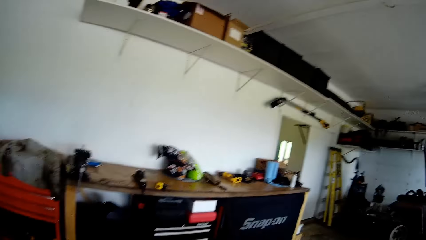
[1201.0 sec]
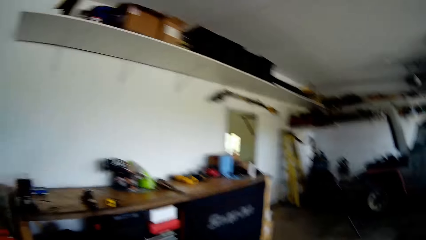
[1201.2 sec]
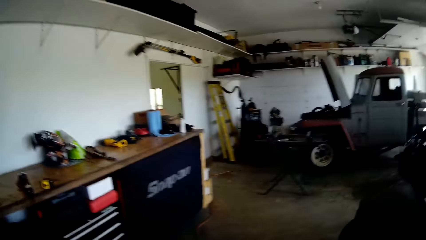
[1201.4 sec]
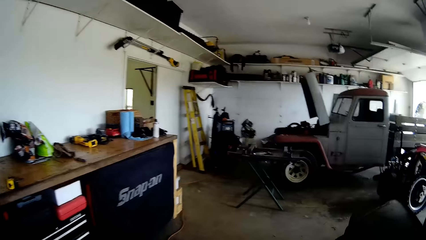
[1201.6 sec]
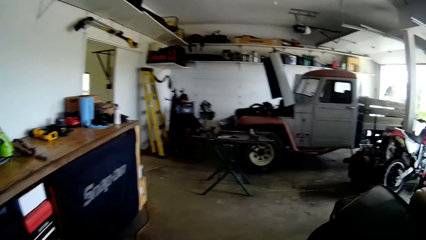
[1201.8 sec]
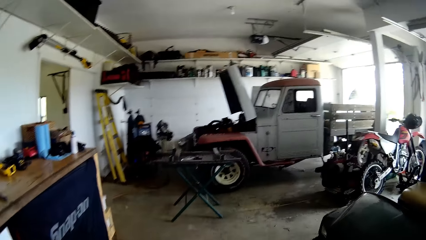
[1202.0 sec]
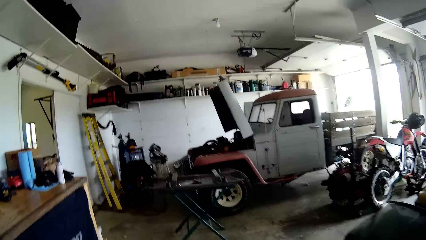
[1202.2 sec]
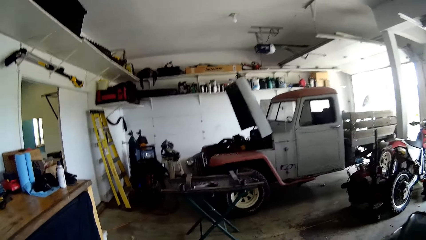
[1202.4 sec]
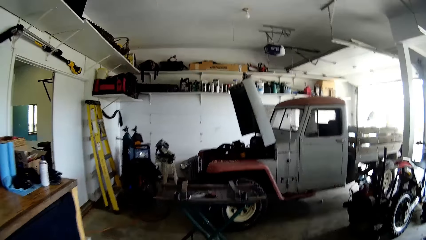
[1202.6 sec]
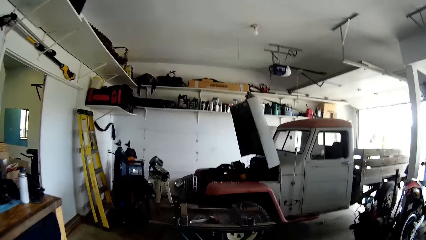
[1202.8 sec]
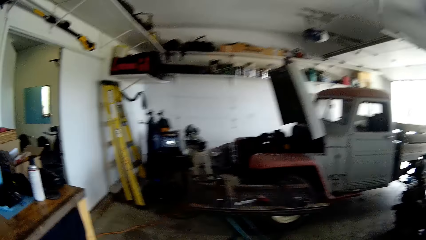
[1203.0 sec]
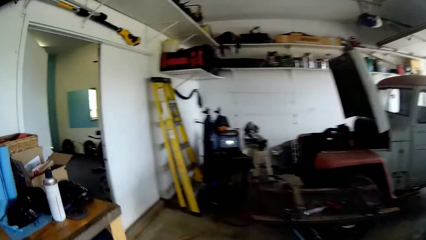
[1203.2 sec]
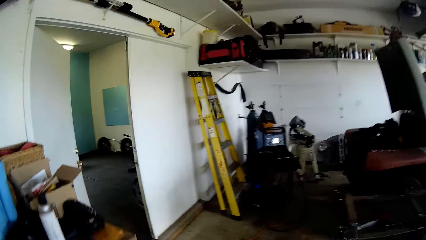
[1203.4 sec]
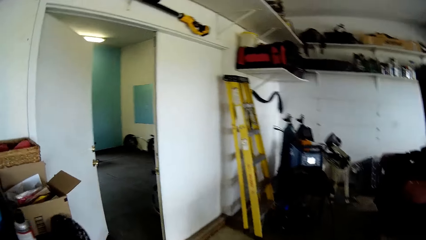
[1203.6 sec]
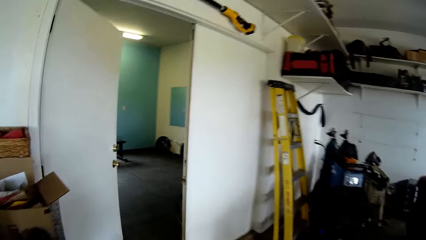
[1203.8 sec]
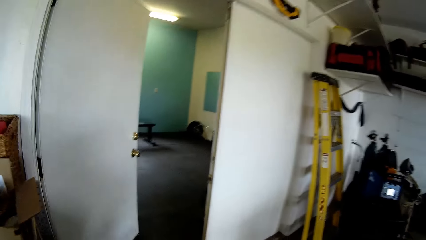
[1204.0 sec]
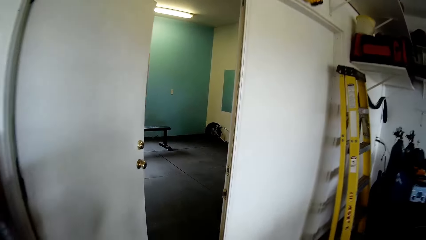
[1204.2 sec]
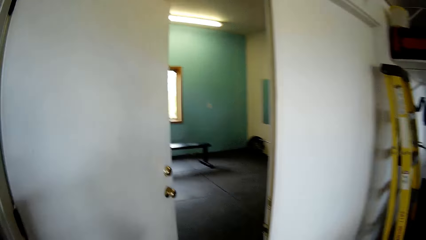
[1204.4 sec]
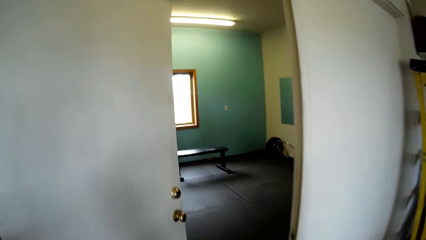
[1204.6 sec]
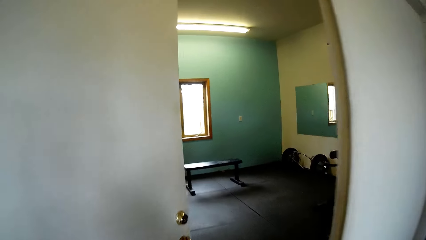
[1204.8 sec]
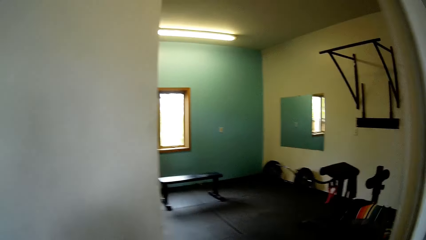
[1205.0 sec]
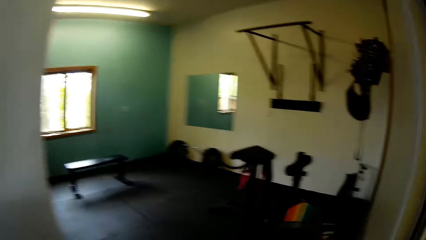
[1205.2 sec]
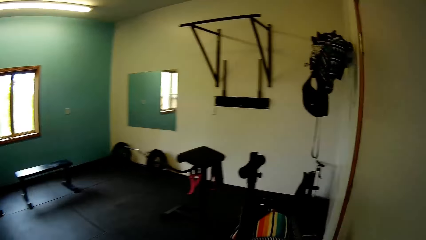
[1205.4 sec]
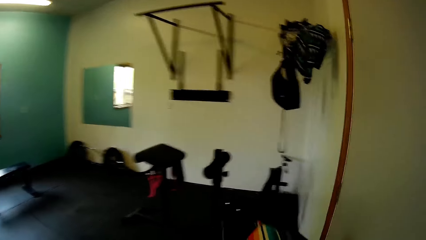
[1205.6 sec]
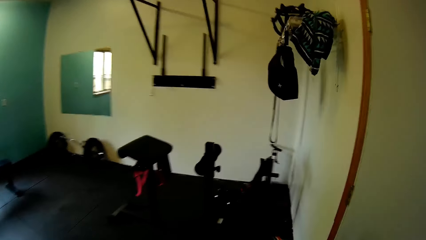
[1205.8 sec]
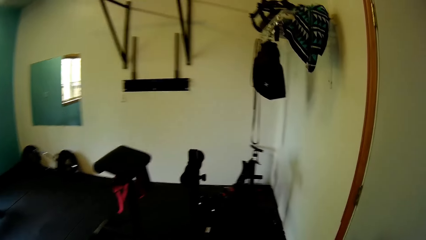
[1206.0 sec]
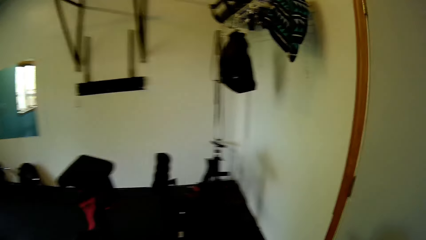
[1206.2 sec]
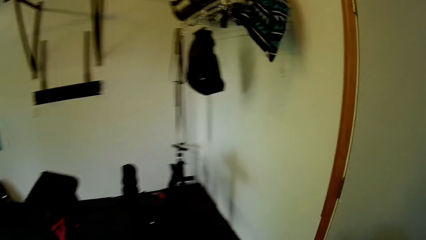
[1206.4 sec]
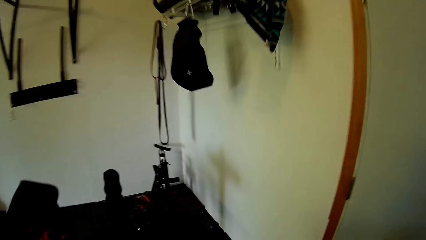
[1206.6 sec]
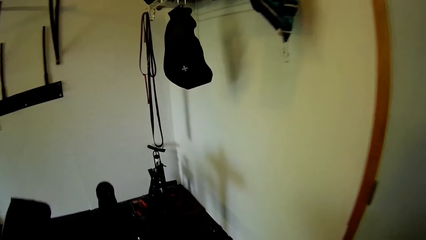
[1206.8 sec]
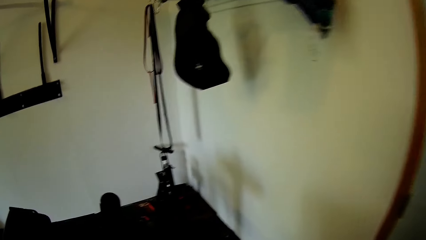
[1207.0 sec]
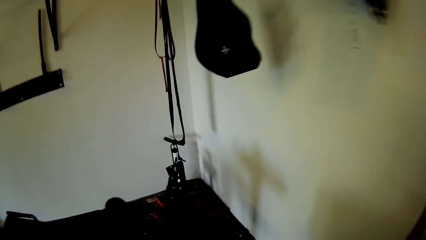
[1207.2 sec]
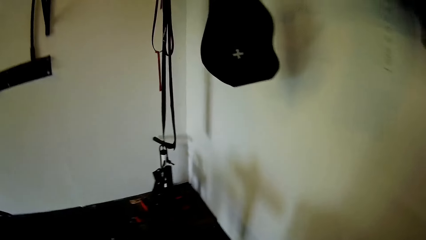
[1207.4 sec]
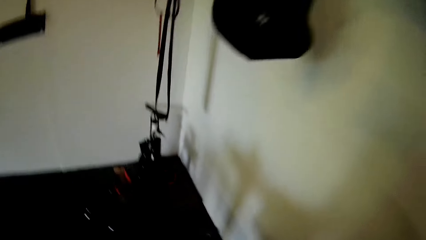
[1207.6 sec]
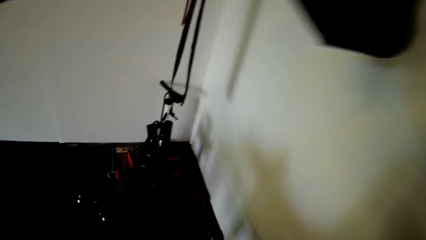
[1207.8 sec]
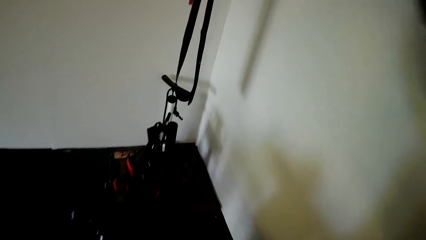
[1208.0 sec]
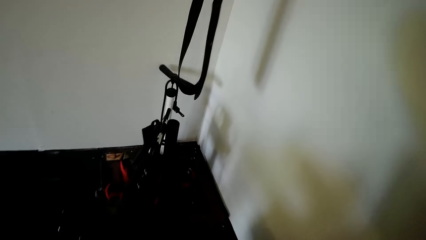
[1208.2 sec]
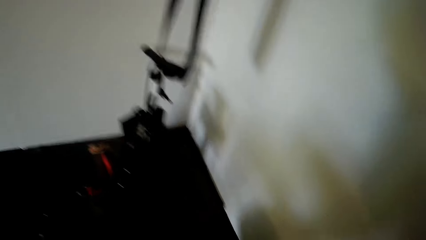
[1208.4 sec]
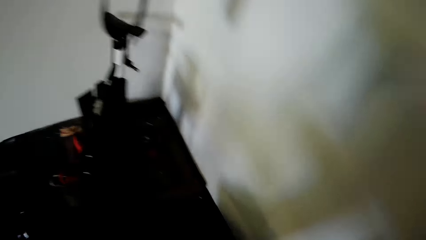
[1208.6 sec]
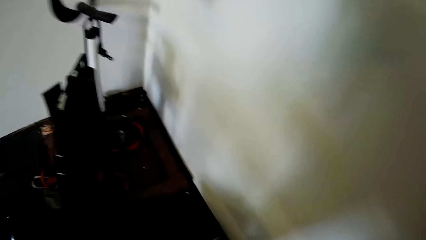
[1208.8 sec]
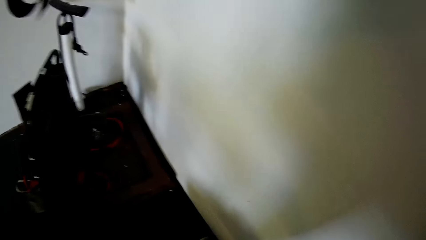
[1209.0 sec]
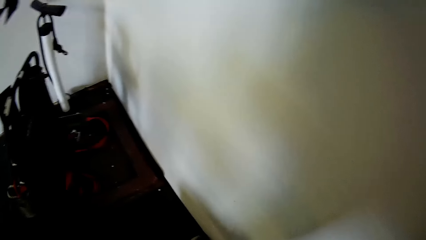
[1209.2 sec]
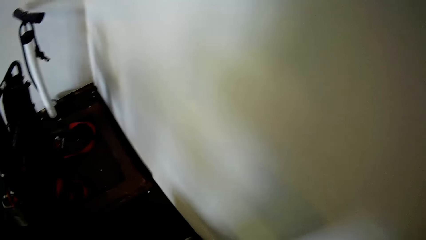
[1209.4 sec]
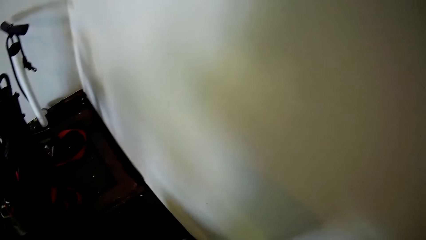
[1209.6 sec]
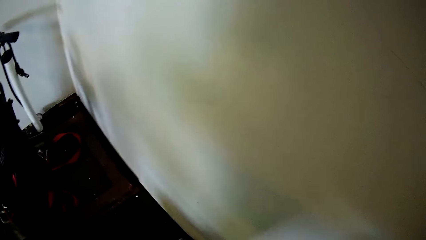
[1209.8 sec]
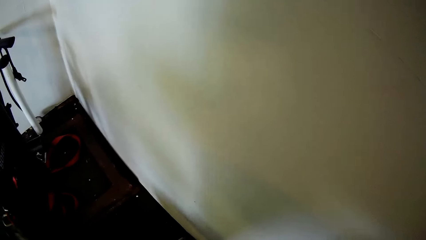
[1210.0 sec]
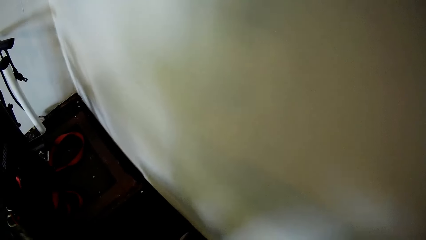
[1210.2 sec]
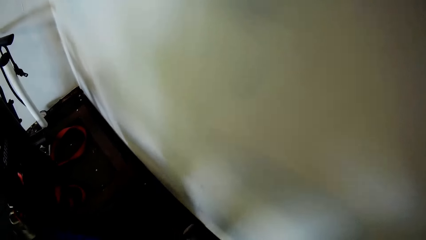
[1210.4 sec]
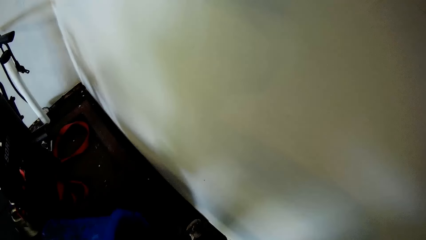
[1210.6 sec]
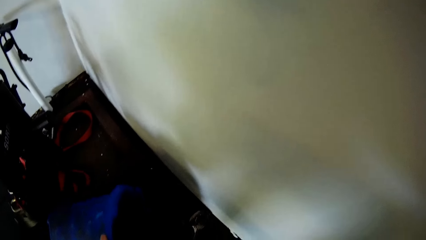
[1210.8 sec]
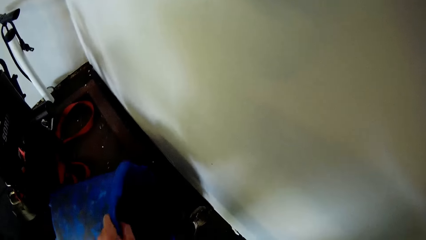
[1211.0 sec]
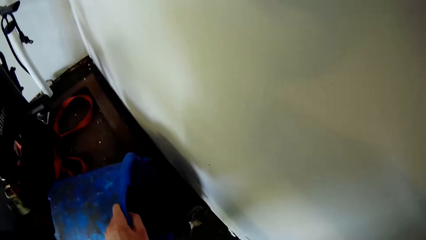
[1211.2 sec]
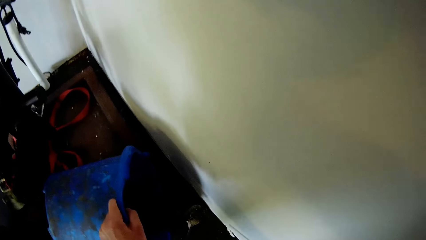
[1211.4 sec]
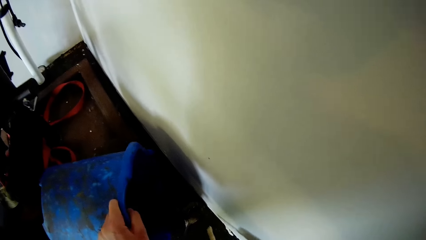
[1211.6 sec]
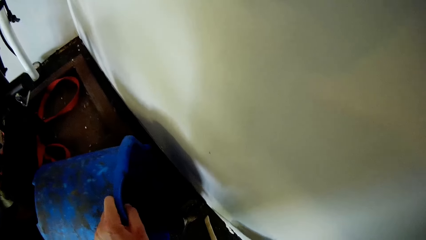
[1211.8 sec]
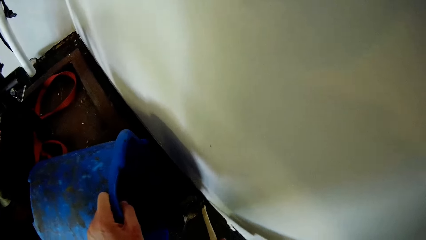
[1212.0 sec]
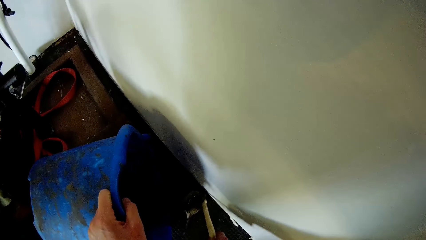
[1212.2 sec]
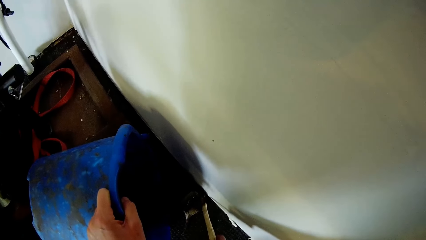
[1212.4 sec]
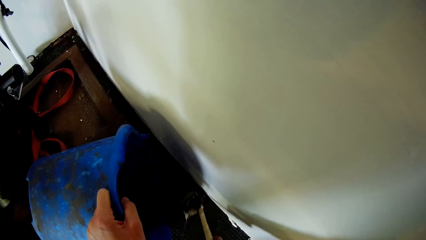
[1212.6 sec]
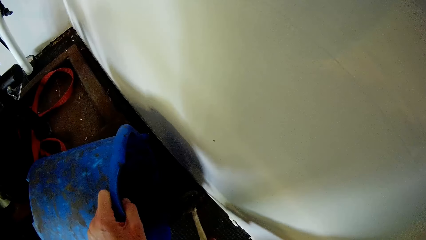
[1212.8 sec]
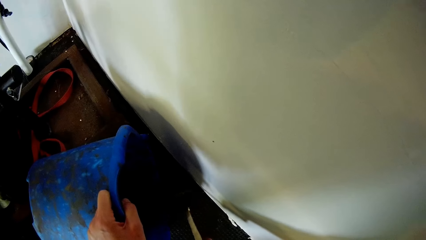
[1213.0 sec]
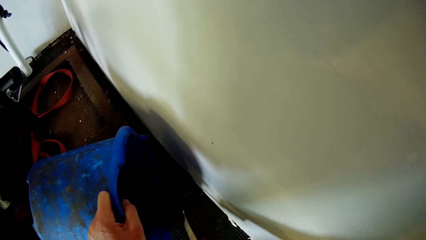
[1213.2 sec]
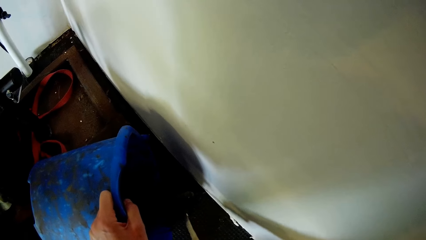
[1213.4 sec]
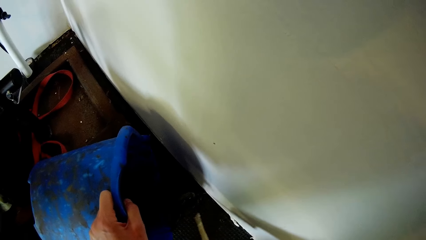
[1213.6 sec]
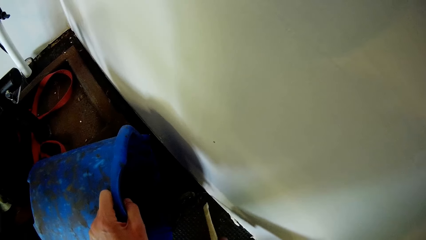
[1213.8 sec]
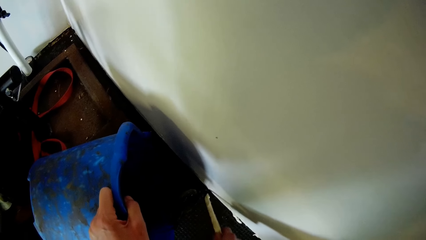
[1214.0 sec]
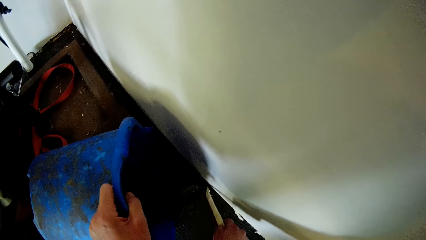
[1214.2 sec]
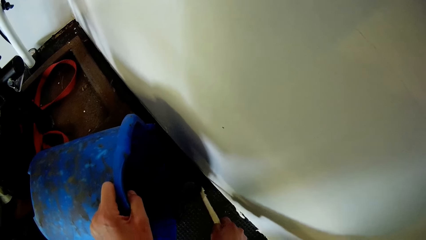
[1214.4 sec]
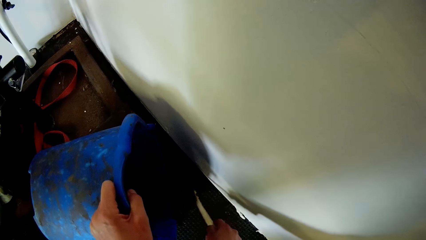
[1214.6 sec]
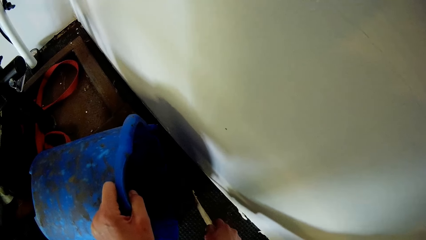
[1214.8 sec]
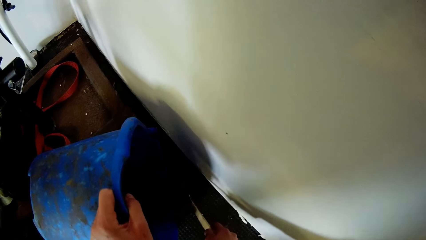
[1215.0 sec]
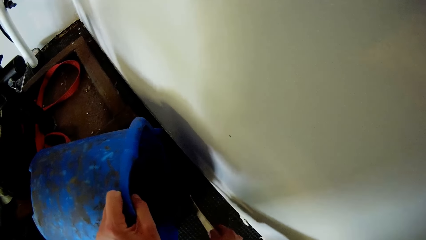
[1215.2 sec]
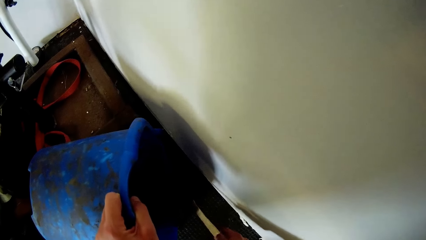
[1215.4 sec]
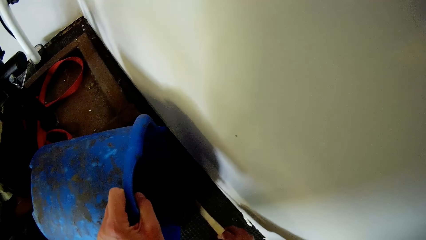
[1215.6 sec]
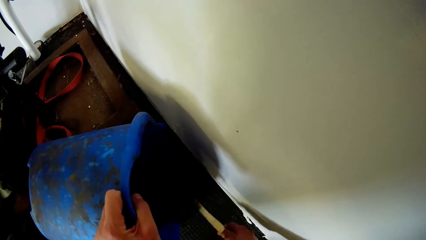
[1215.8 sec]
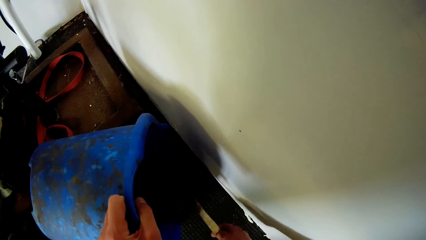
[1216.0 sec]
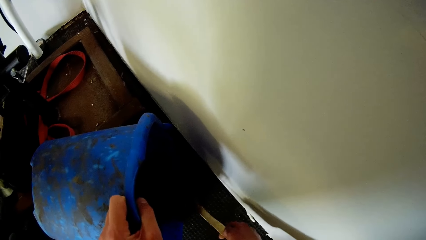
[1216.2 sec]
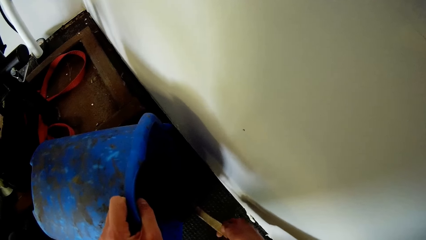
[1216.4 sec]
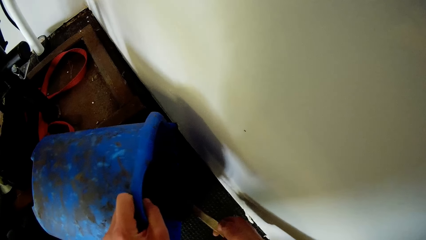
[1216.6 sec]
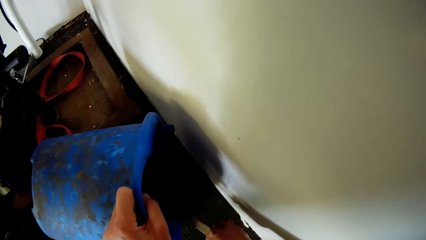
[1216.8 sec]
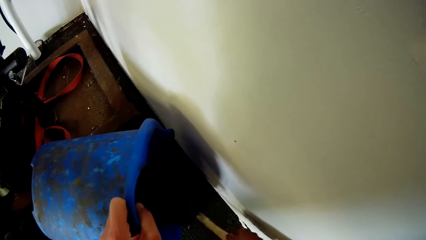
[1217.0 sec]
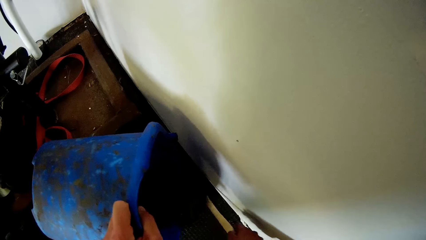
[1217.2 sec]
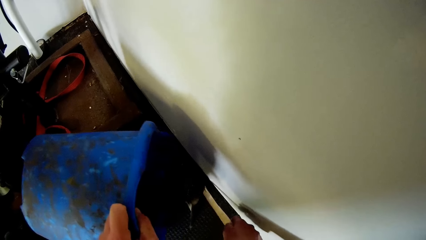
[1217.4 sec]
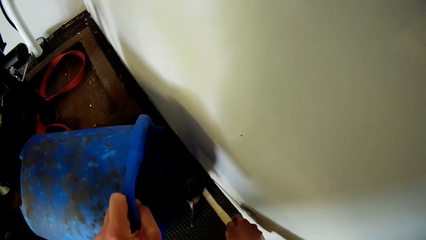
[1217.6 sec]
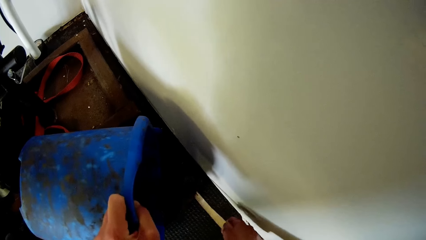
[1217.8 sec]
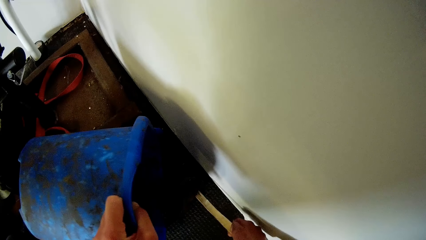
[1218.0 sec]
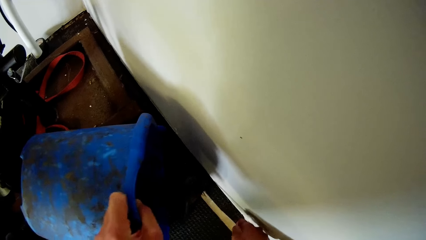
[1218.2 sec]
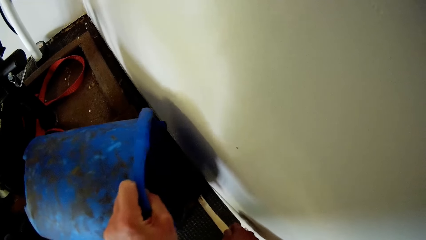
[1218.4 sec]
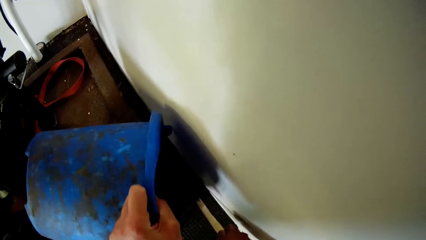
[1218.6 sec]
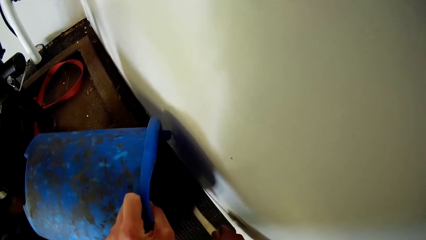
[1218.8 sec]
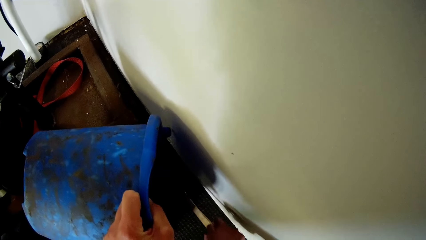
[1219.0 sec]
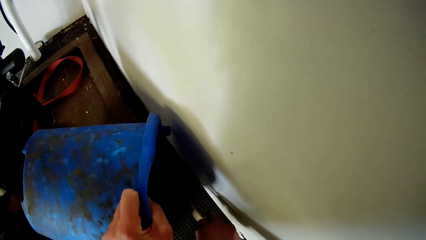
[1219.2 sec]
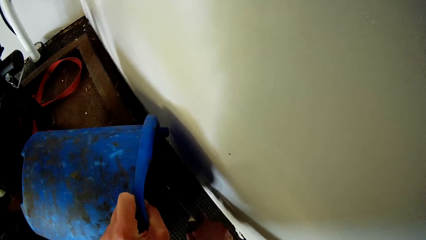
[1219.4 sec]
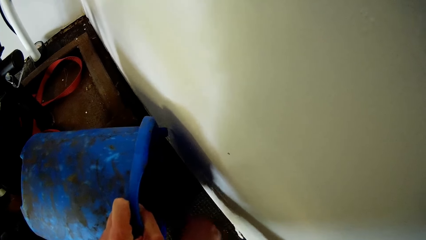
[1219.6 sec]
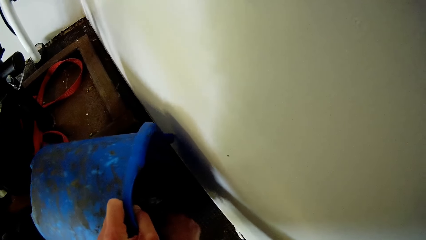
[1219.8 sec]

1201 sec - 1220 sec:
The camera wearer walks into the gym. She feeds the dog. She pushes a rat from the floor with a piece of stick in her right hand to a bucket in her left hand.
